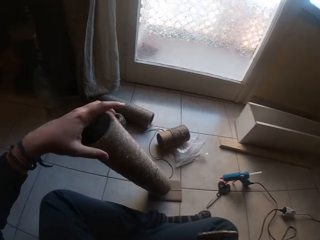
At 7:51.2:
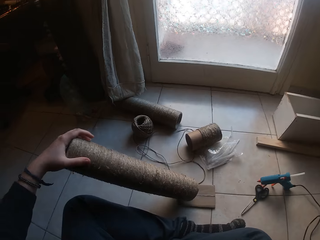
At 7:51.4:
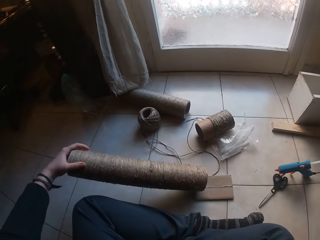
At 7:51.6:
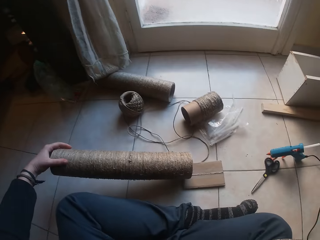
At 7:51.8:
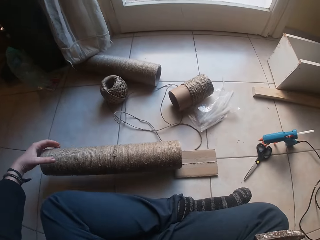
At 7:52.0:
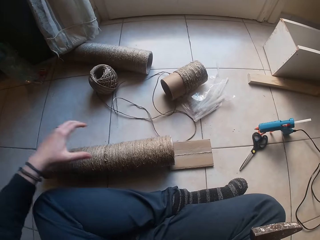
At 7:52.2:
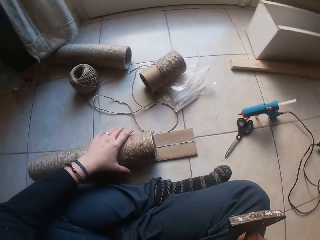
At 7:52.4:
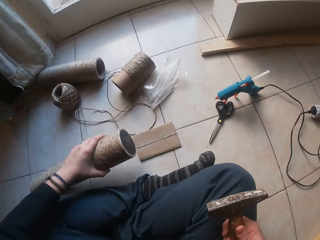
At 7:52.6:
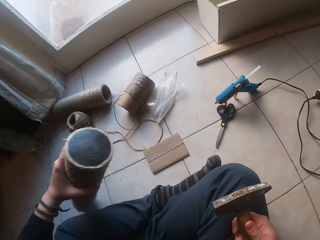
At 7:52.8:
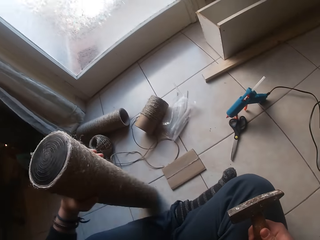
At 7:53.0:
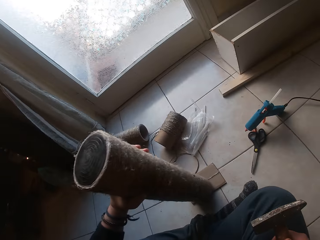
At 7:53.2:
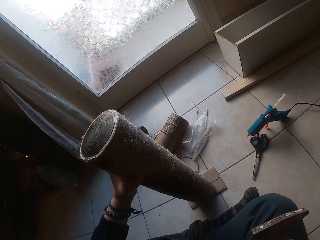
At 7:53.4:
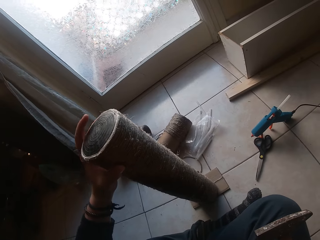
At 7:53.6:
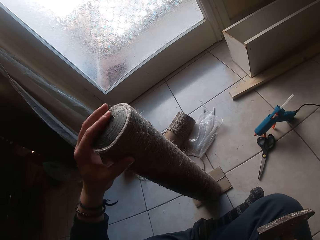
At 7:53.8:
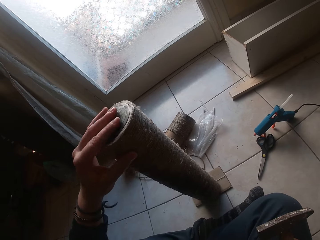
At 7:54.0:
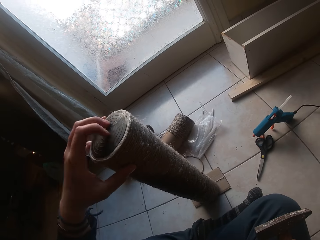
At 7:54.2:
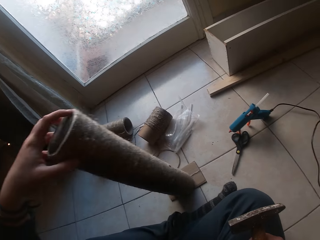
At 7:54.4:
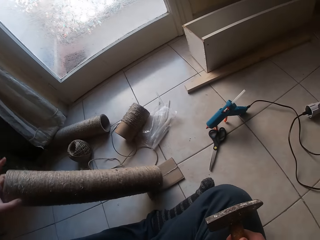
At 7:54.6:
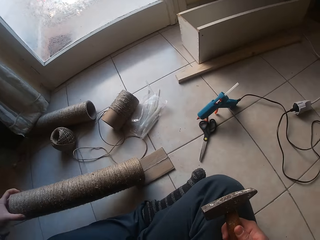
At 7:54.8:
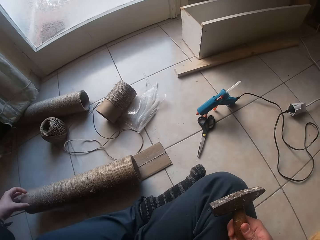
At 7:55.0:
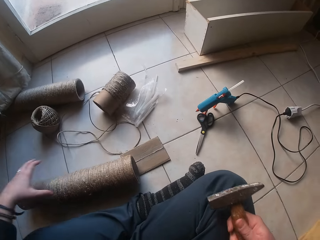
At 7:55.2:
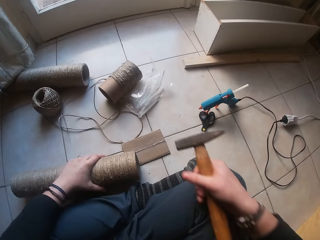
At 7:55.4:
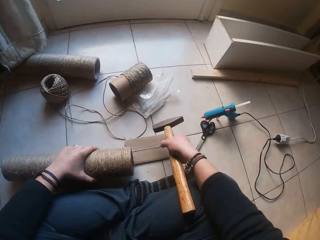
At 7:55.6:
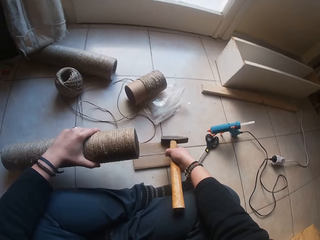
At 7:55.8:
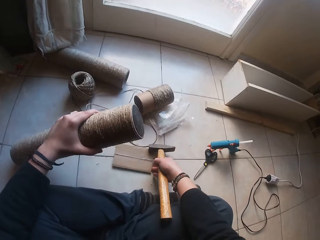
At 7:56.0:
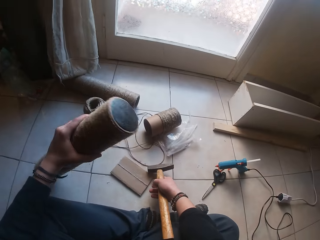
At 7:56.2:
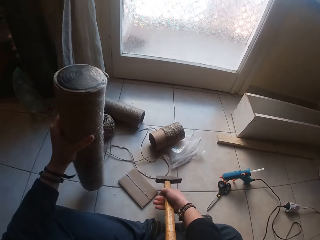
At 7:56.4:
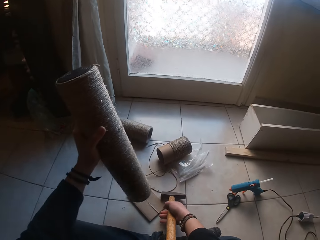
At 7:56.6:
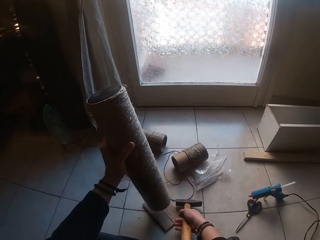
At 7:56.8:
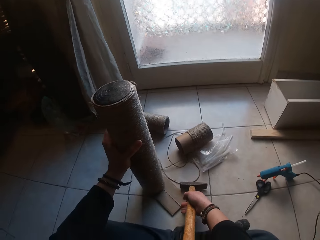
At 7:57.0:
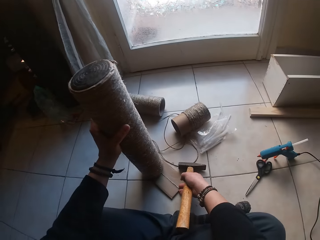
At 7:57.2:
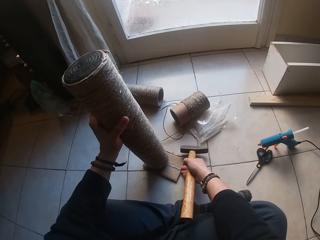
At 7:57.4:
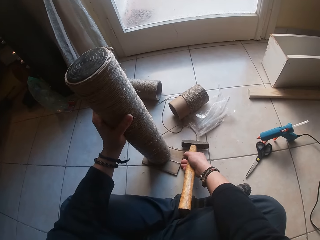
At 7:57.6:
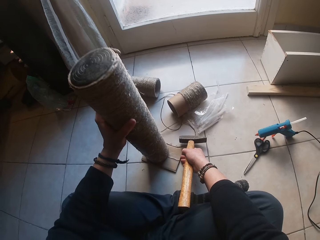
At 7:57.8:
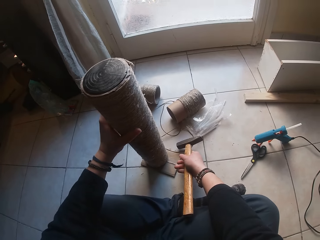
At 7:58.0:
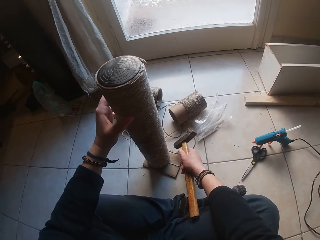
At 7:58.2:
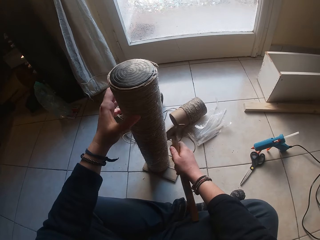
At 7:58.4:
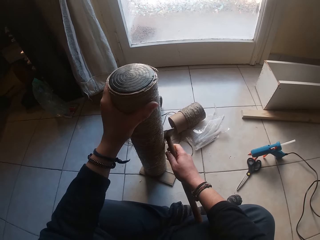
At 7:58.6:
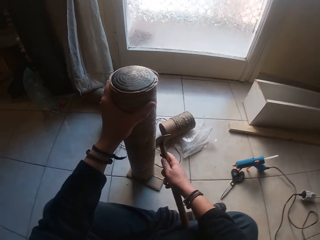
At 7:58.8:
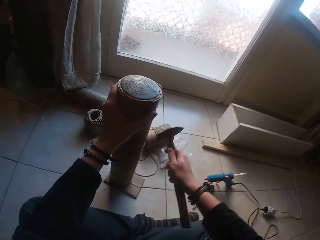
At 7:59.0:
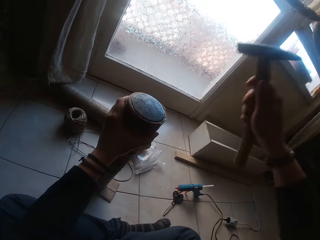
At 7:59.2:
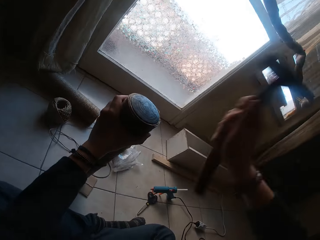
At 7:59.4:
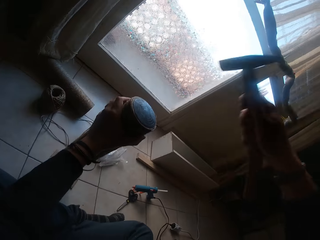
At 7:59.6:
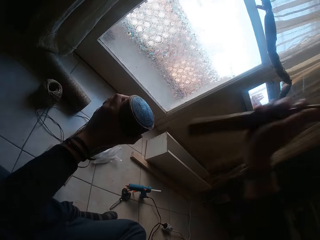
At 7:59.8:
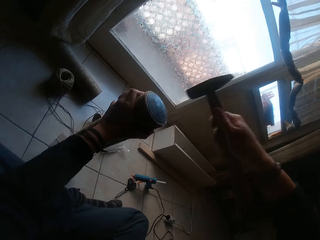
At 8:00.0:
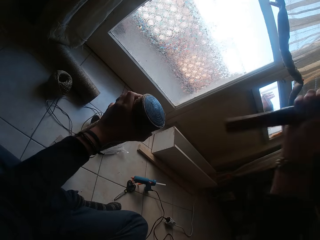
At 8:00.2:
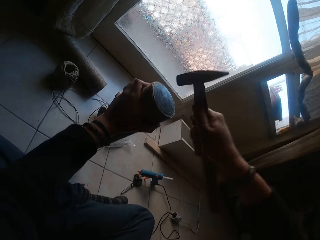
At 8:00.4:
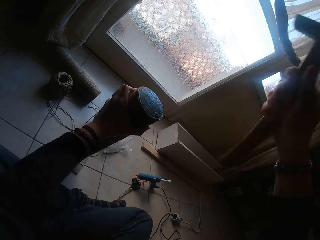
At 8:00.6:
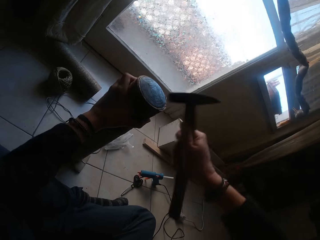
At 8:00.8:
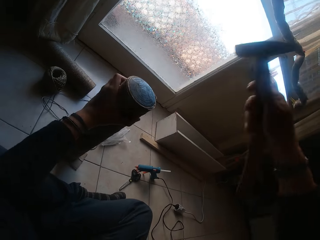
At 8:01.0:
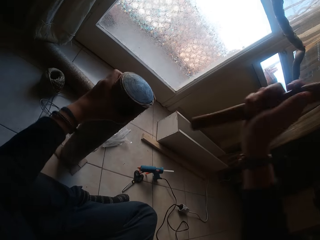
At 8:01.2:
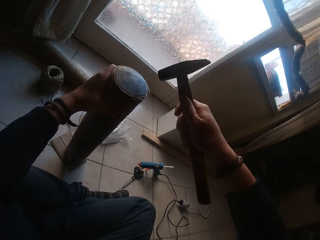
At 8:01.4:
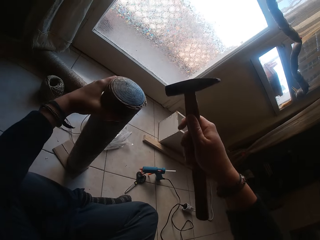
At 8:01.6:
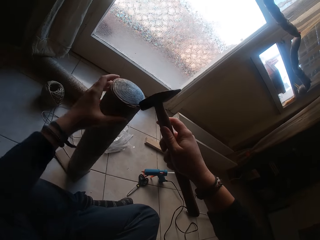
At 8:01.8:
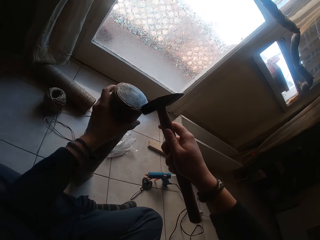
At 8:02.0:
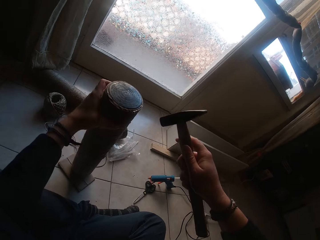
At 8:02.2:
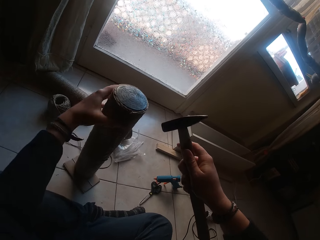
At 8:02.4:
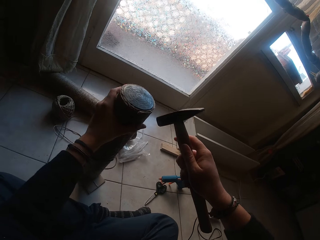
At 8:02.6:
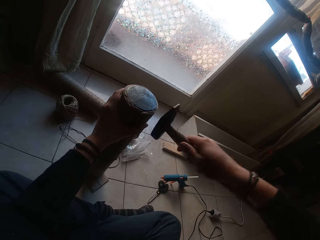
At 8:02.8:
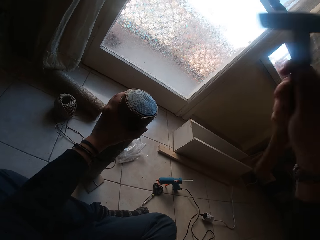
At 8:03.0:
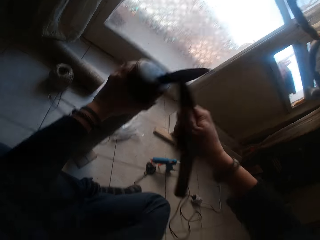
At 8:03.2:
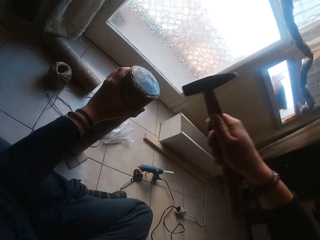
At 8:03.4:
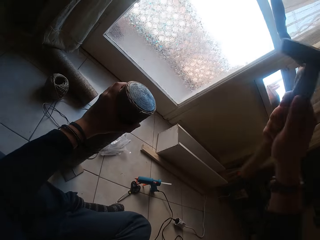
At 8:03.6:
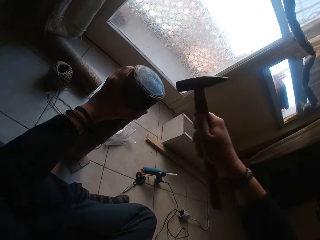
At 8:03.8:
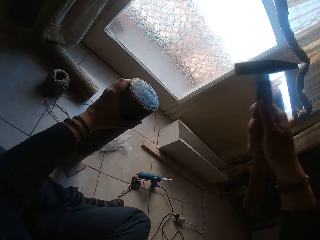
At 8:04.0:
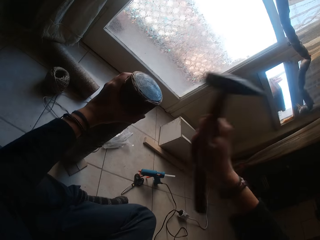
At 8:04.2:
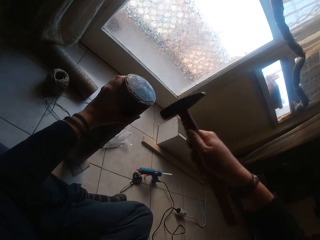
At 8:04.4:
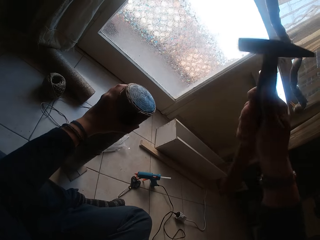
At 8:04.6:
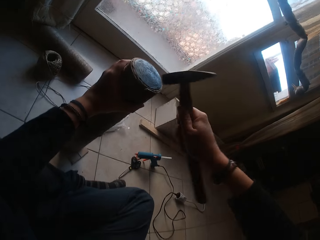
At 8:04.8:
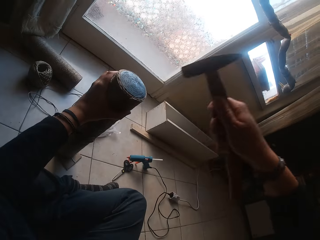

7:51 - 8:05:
The camera wearer lays the cardboard in his left hand on the floor. He turns the container upside down. He picks up the cardboard tube by the black cardboard tube cover end using his left hand. He places the cardboard tube on the rectangular cardboard on the floor. He lays the cardboard tube on the floor with his left hand. He picks up the cardboard tube by the black cardboard tube cover end using his left hand. He moves the cardboard on the floor with his right hand. He places the cardboard in his left hand on the rectangular cardboard on the floor. He hits the cardboard tube cover with the hammer in his right hand. He rotates the cardboard tube in his left hand. He hits the cardboard tube cover with the hammer in his right hand.

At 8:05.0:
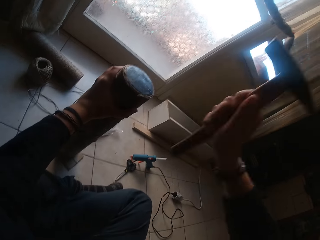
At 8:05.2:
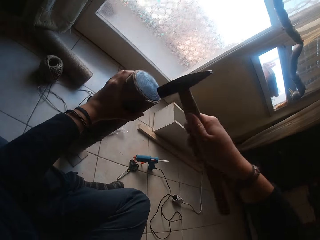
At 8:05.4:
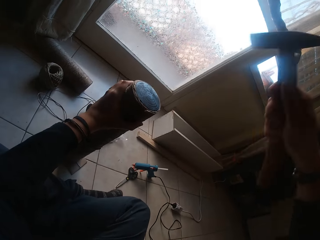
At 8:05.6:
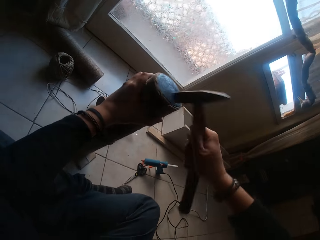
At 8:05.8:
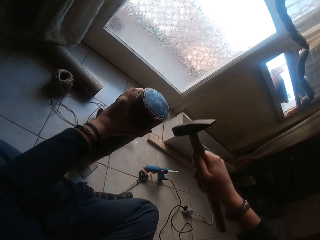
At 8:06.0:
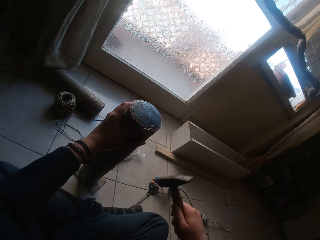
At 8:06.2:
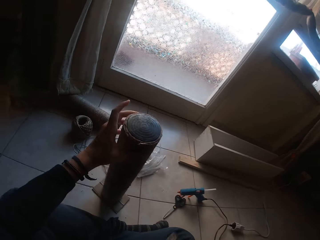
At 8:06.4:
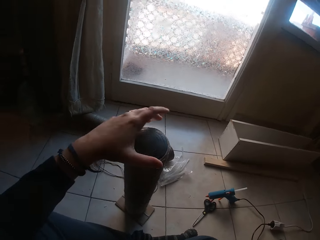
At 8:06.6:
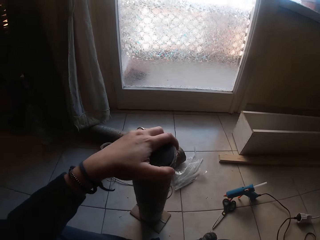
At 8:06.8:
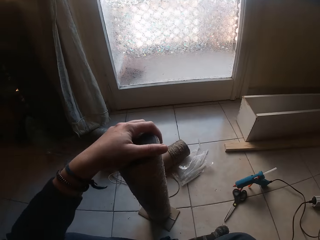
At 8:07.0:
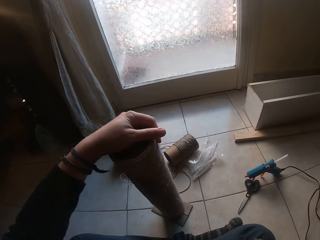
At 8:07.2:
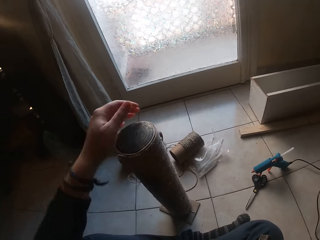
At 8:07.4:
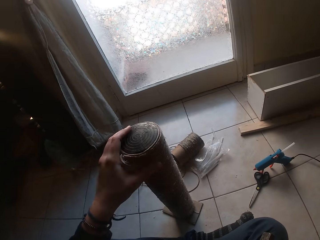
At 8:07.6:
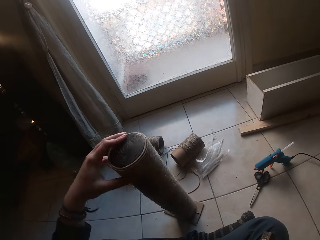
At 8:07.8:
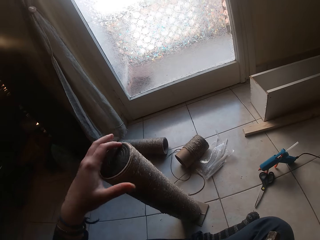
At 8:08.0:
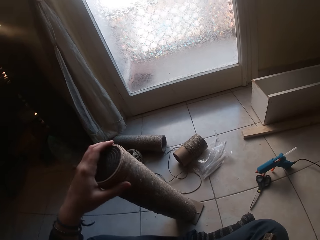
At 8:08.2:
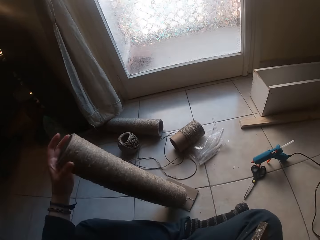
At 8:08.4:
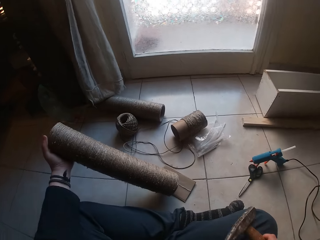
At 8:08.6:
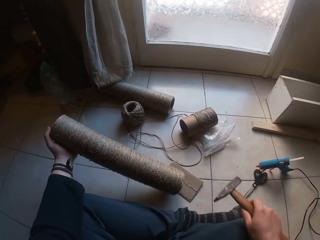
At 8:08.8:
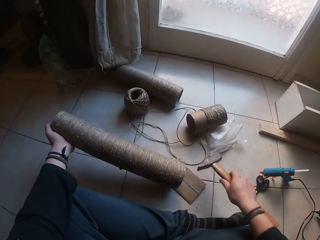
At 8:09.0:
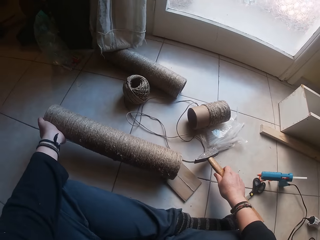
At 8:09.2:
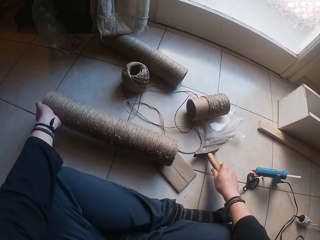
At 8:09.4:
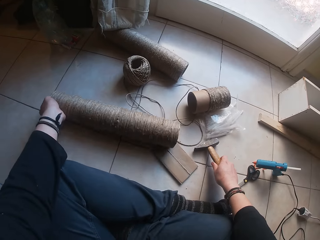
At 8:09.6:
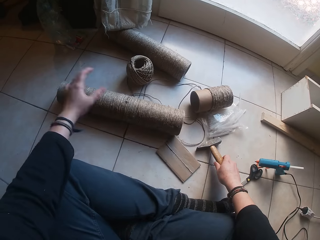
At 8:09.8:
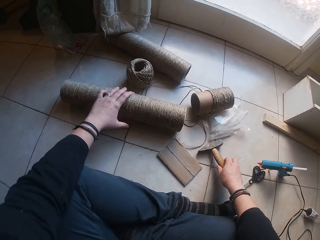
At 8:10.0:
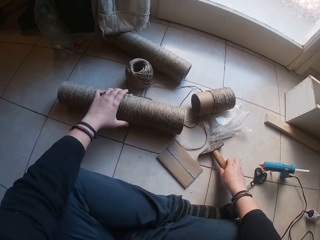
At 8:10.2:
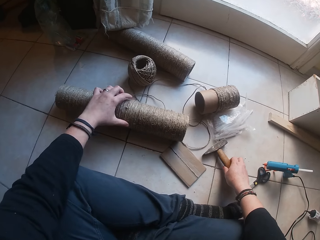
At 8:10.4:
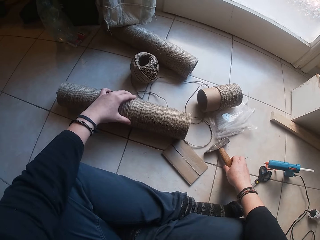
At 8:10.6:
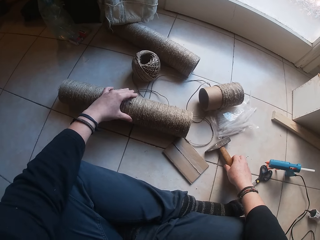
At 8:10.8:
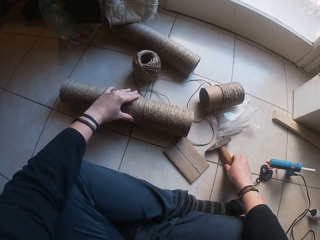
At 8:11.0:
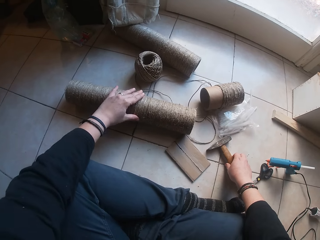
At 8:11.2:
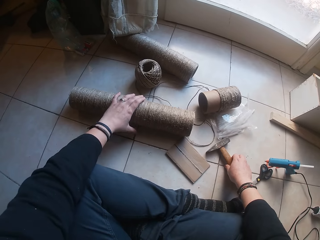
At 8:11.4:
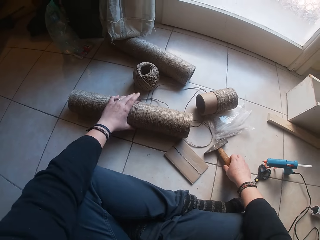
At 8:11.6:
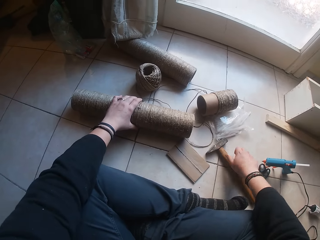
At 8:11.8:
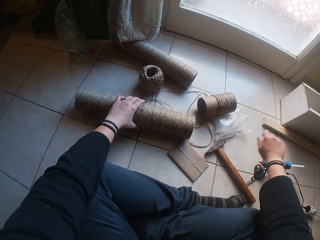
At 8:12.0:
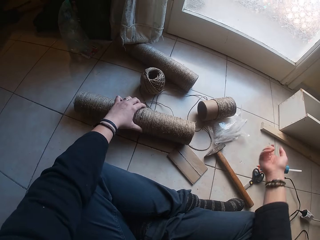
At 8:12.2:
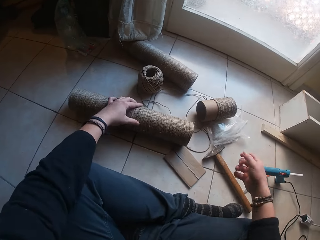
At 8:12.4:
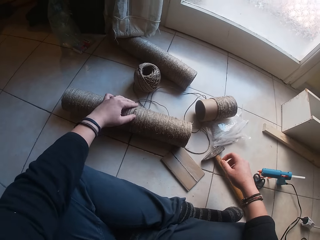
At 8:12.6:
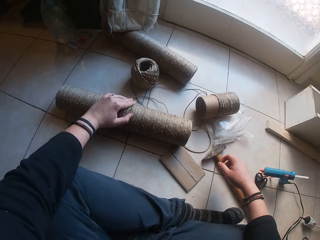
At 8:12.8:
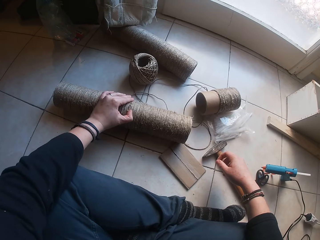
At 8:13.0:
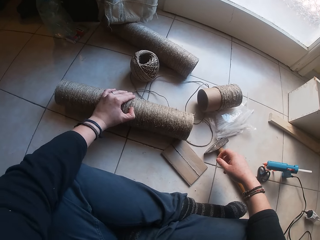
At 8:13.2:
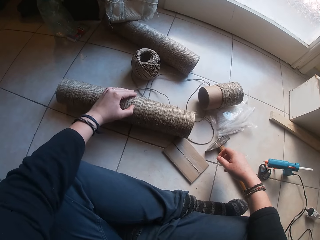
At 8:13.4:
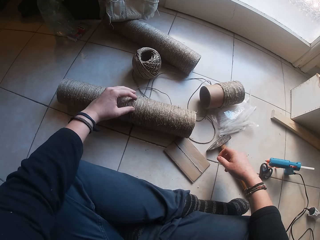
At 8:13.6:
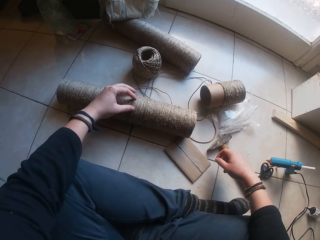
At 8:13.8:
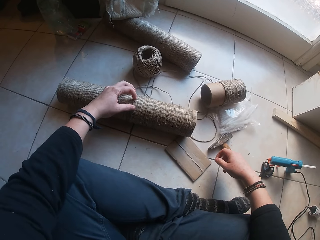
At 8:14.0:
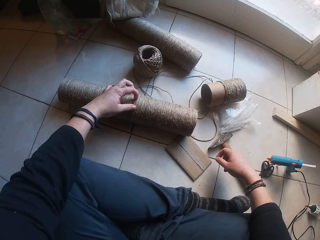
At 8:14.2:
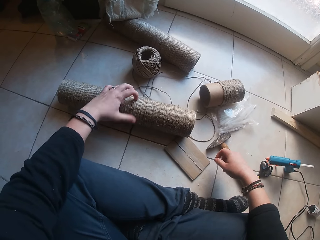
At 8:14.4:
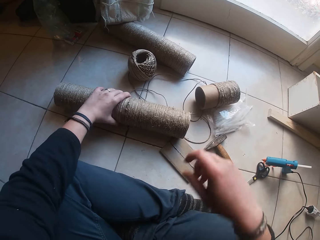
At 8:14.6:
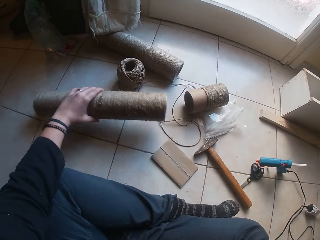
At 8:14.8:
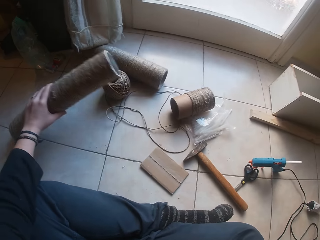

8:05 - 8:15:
The camera wearer lays the cardboard tube on the floor with his left hand. He rolls the cardboard tube on the floor with his left hand. He turns the container upside down. He places the hammer in his right hand on the floor. He presses the twines on the cardboard tube holder with his left hand.
